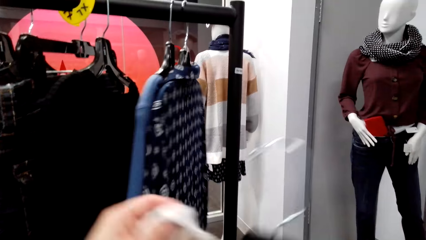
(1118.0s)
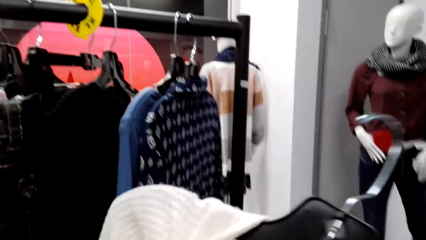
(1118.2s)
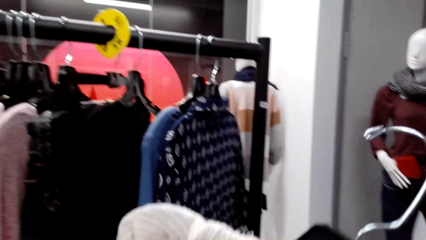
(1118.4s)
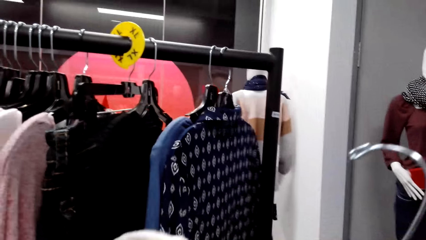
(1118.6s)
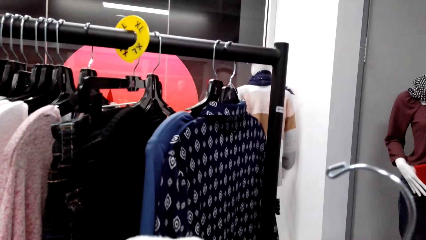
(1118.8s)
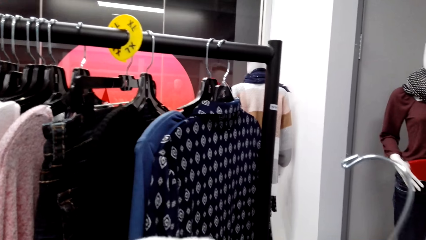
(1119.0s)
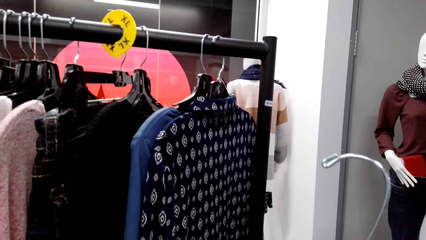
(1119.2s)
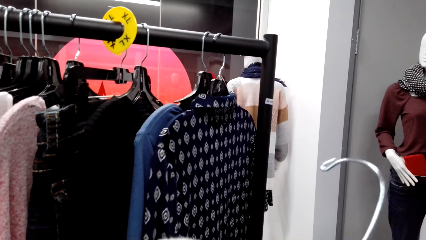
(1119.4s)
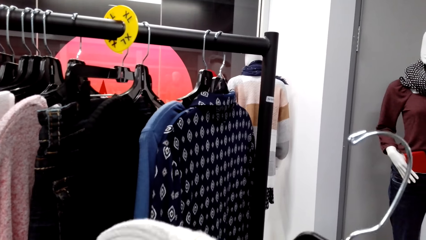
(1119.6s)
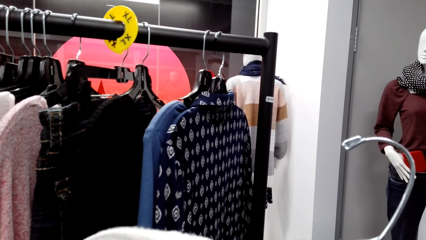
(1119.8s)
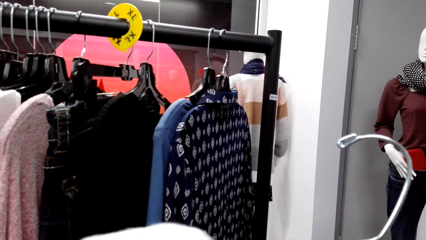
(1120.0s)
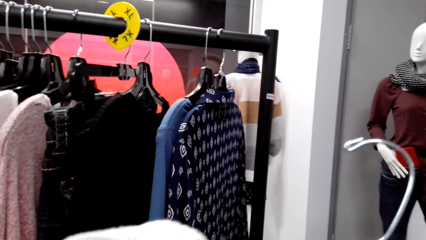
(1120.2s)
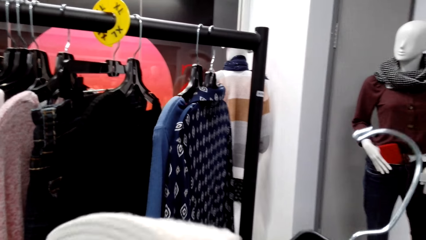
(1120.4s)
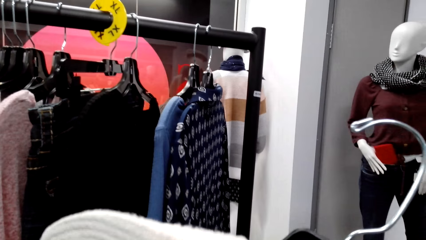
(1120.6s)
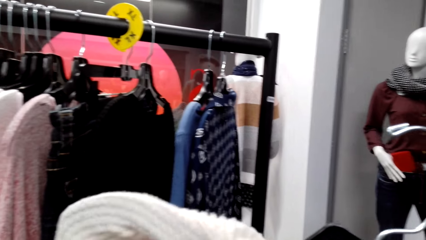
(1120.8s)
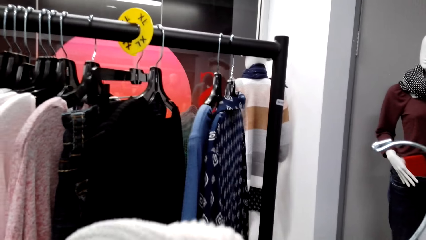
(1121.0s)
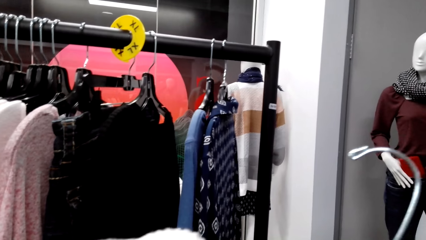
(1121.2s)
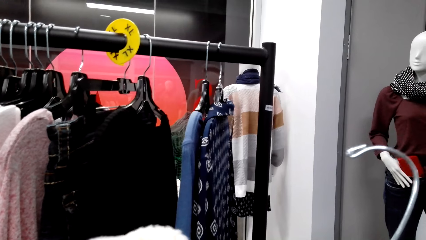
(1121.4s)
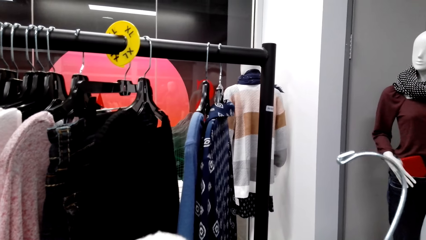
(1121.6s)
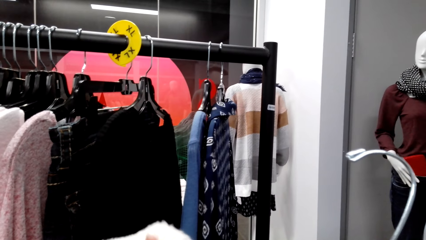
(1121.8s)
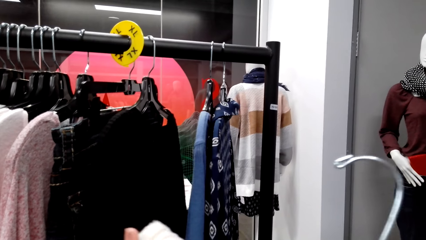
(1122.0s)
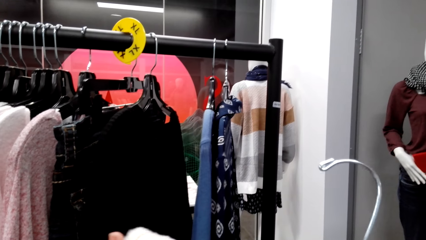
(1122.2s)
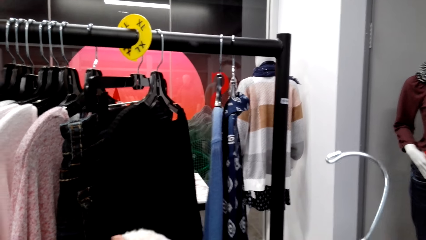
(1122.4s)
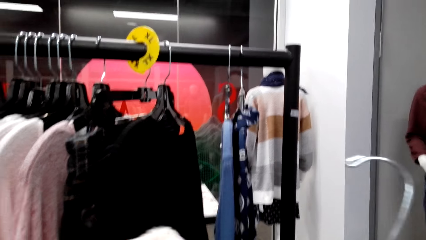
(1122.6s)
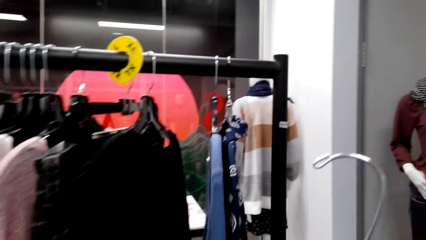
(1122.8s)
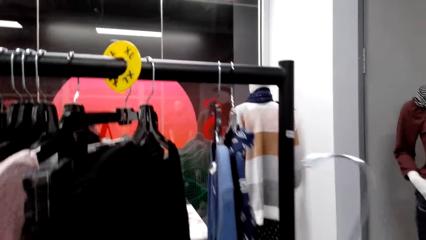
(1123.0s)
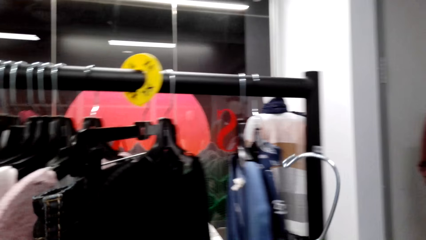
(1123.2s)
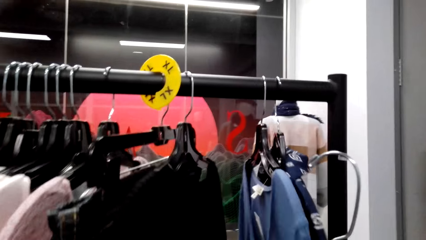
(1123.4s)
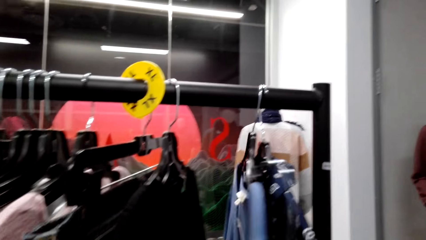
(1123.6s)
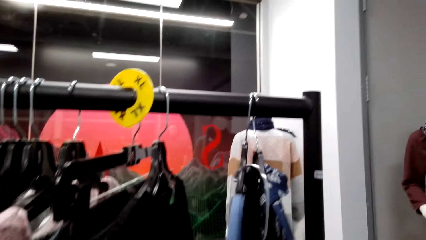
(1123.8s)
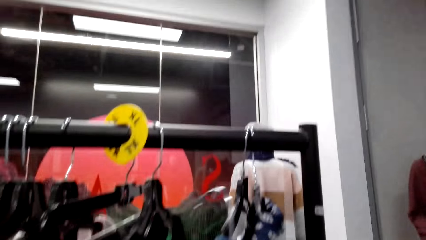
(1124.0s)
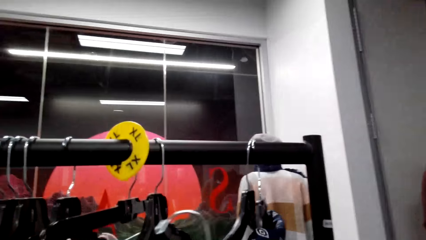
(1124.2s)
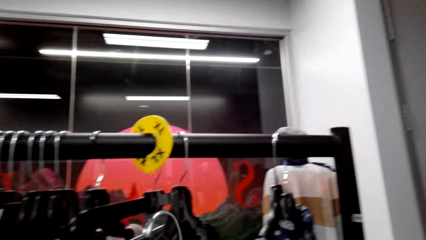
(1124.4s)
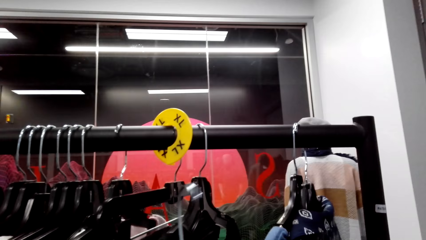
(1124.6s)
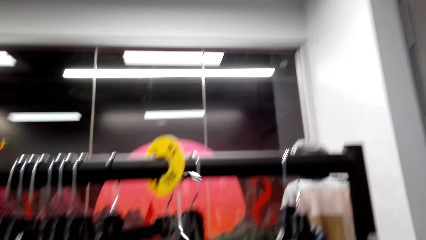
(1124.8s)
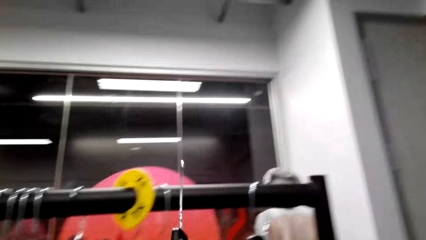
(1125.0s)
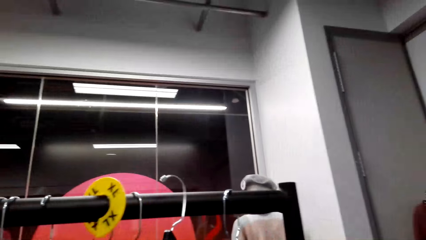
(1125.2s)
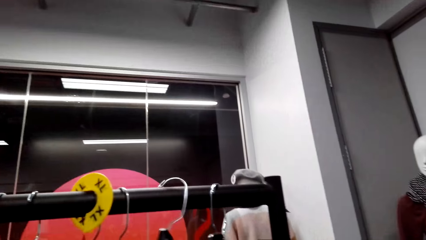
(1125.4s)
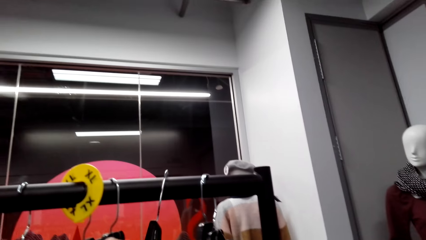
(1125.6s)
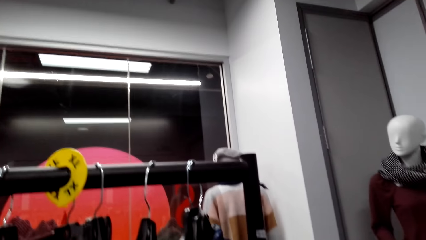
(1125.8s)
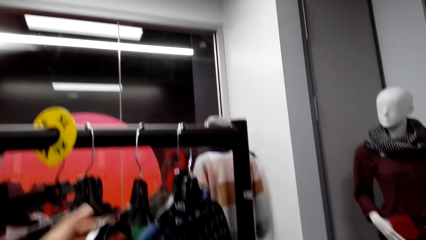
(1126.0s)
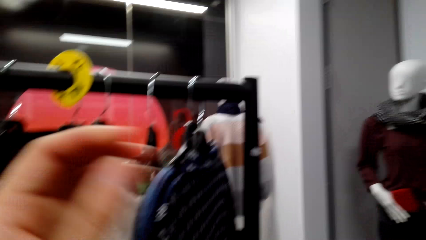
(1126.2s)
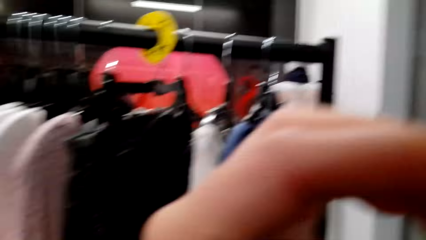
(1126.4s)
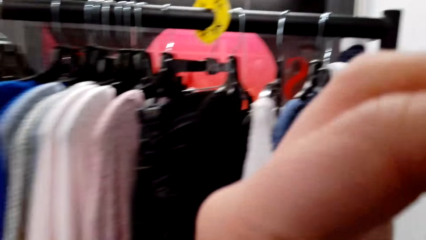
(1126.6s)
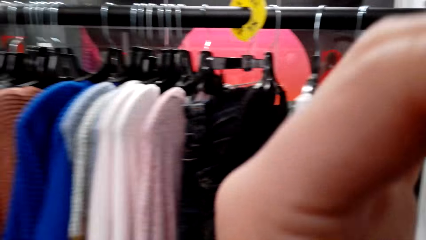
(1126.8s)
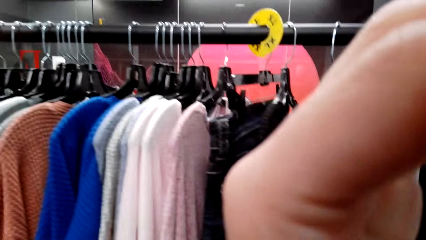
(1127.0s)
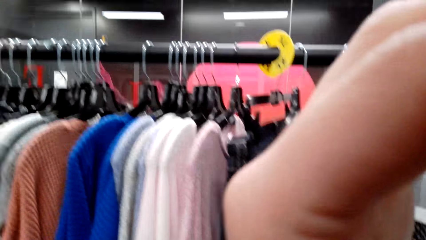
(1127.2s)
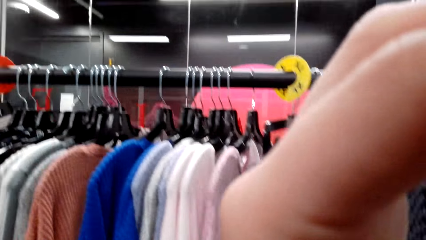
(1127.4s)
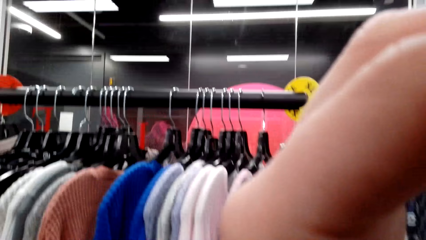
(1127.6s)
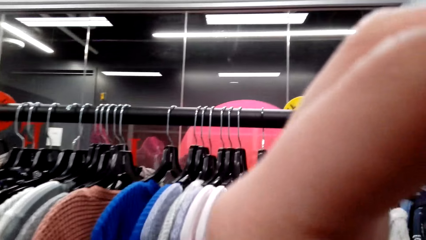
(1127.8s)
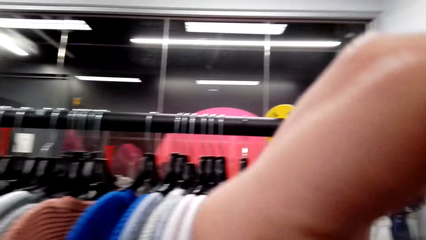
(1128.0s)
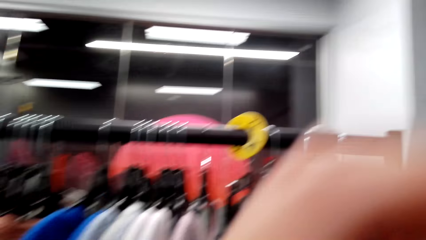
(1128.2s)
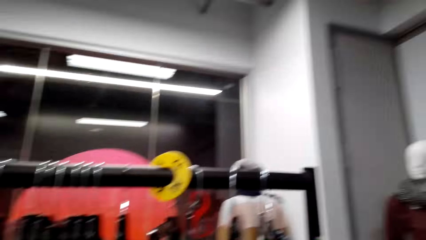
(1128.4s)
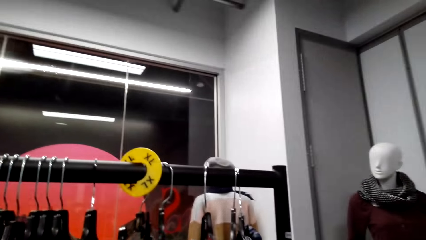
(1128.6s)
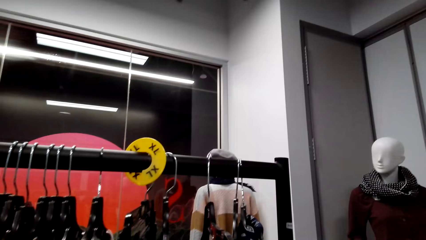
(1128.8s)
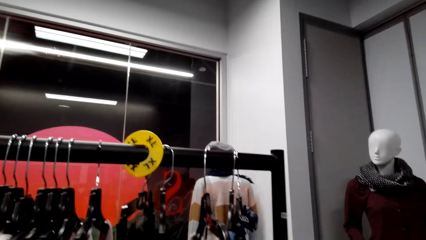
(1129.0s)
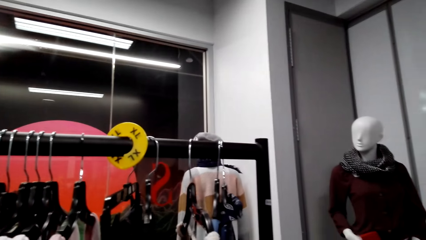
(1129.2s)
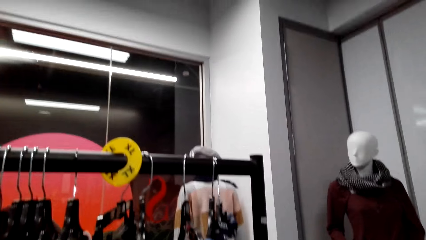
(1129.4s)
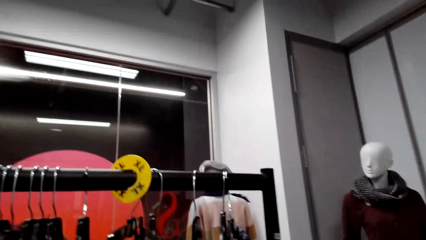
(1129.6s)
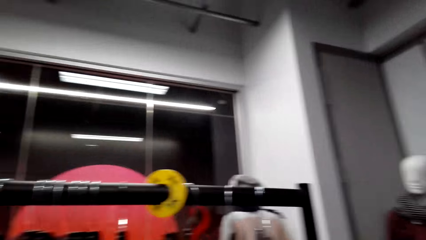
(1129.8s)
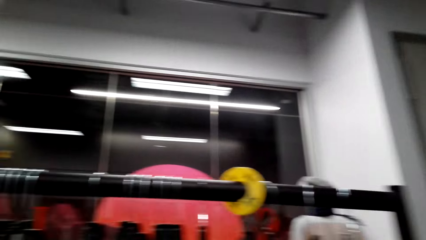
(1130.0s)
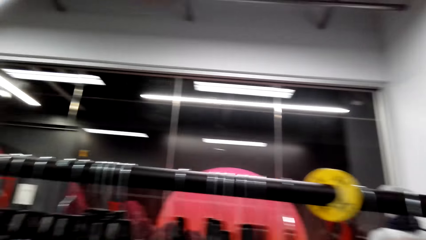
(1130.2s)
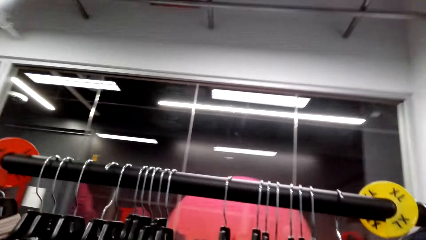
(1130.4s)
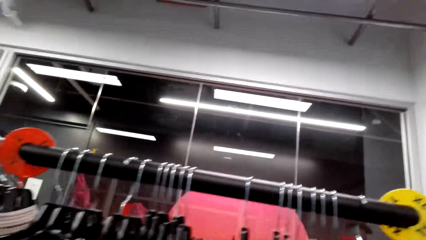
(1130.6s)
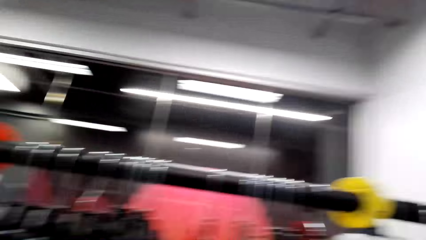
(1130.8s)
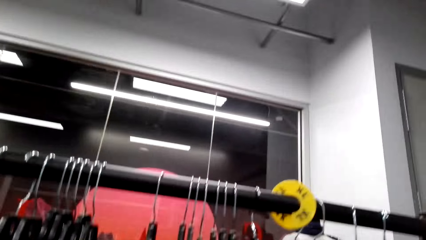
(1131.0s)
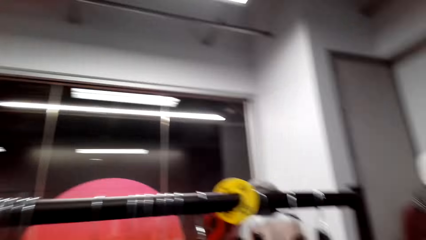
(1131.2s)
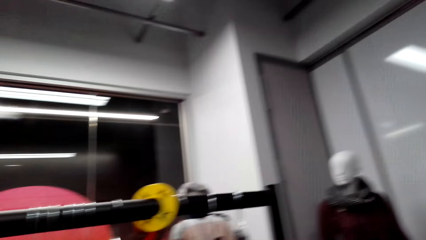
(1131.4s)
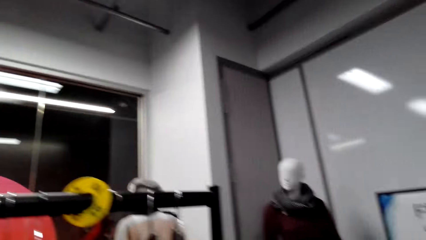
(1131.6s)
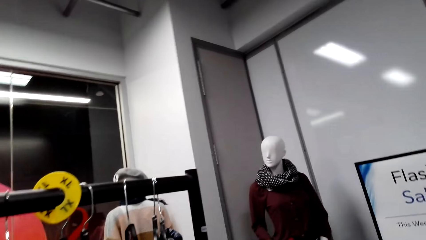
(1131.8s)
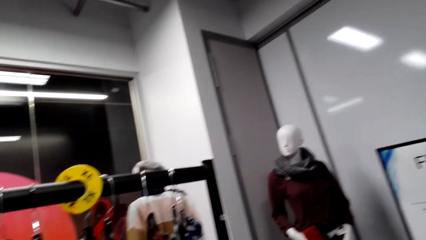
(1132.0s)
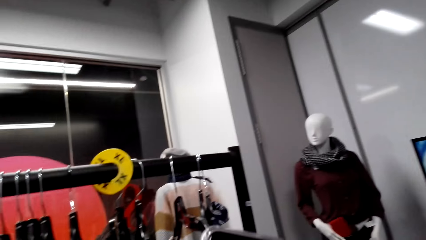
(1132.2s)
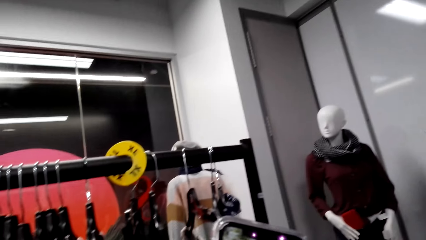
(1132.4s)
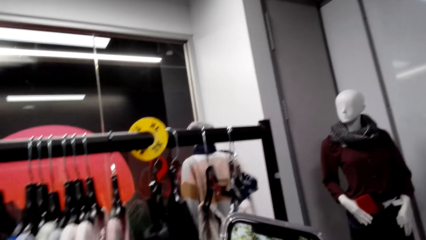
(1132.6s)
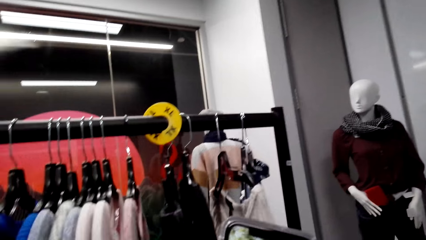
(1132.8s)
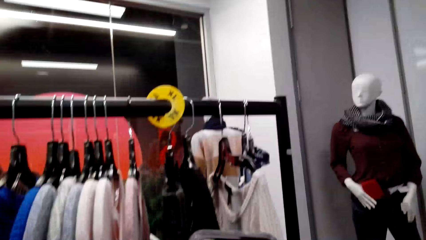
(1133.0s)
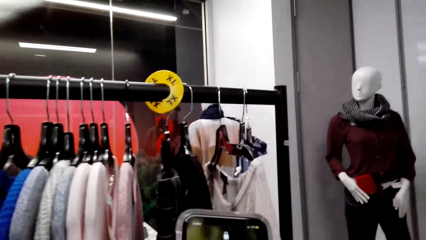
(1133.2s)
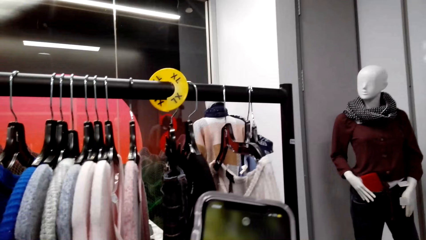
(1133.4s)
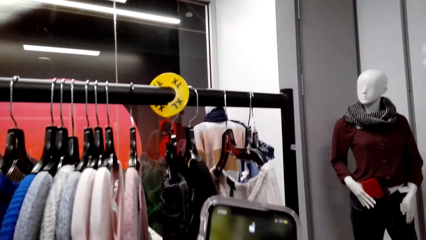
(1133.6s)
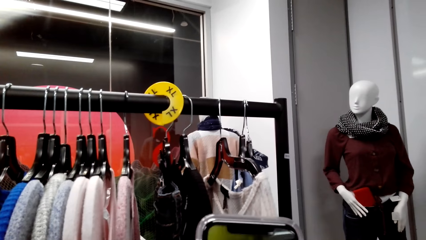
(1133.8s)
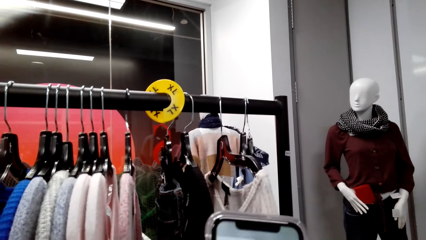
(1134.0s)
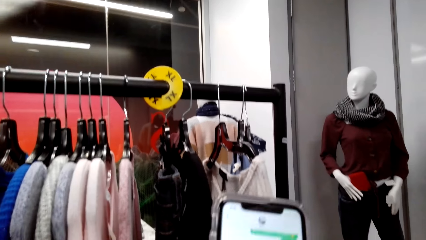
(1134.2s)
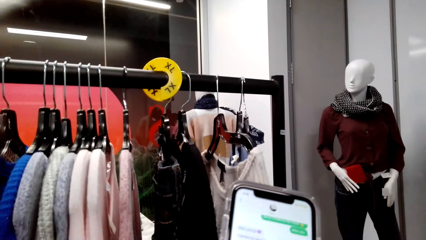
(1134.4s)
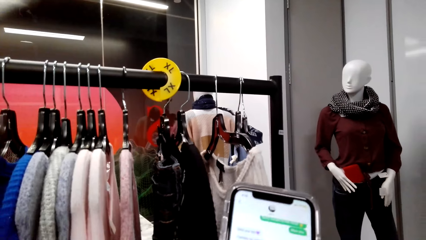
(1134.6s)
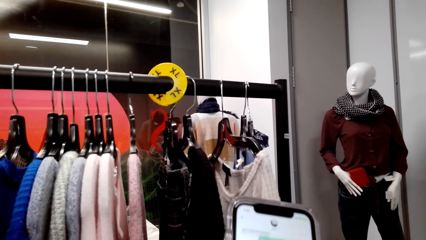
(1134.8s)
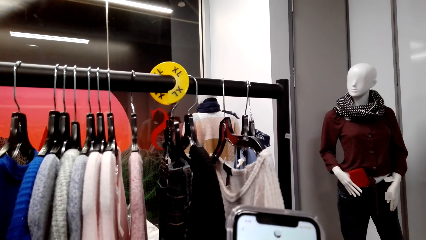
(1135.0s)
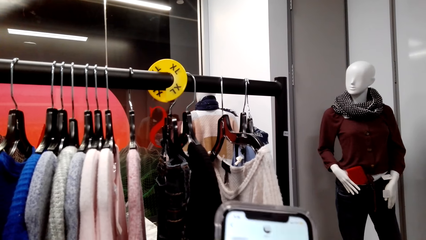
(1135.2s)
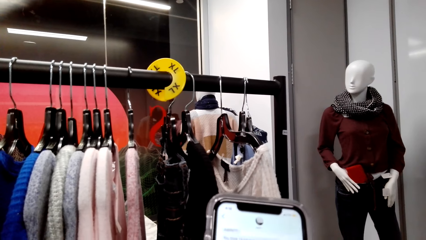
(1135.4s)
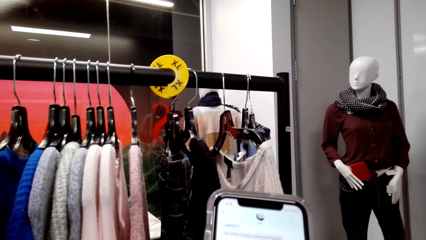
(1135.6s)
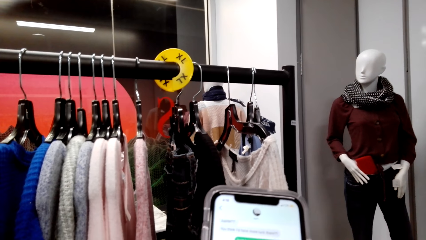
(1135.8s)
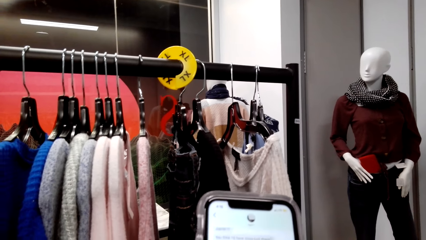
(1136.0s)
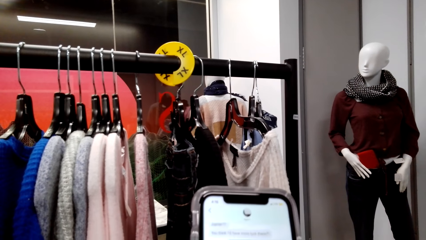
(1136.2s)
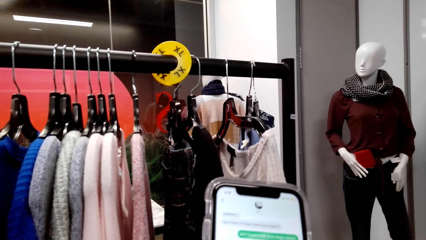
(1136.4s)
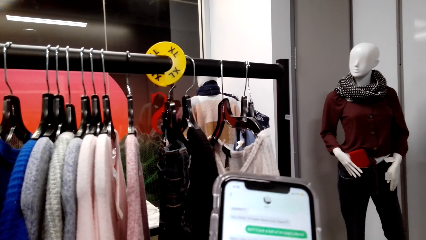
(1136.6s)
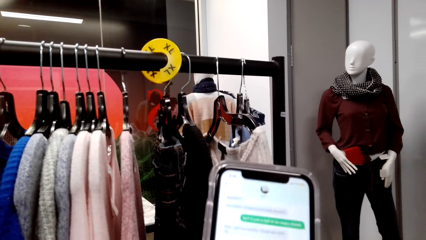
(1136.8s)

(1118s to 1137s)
The camera wearer adjusts a cloth on a hanger. She puts the hanger in the blouse. She hangs the cloth on a pole. She looks around a supermarket. She walks around the supermarket. She operates a mobile phone with her hands.
